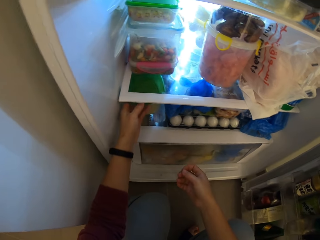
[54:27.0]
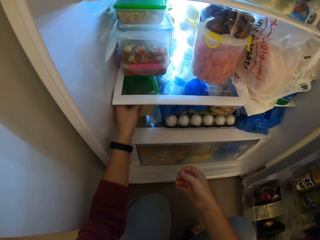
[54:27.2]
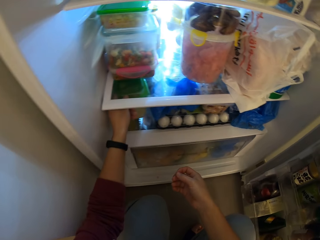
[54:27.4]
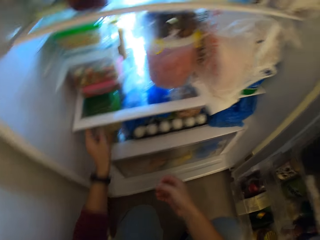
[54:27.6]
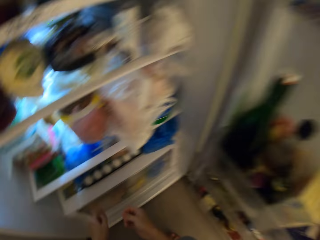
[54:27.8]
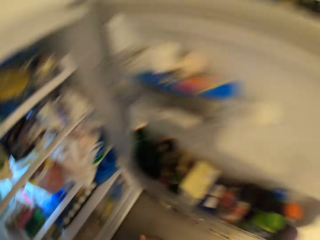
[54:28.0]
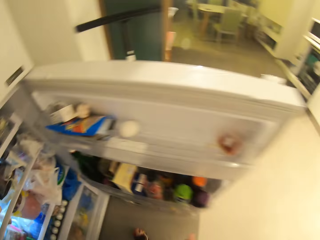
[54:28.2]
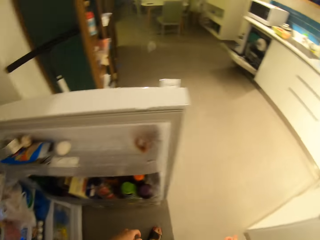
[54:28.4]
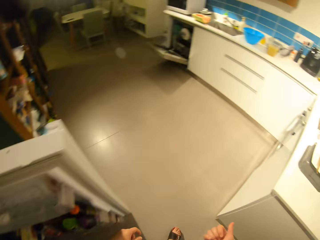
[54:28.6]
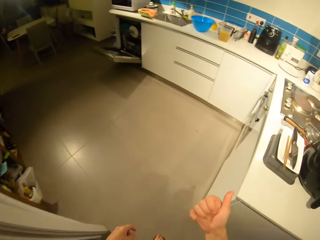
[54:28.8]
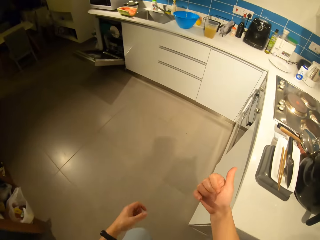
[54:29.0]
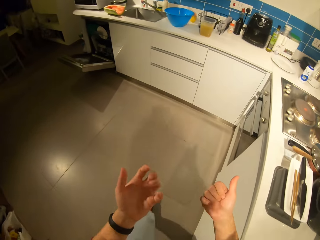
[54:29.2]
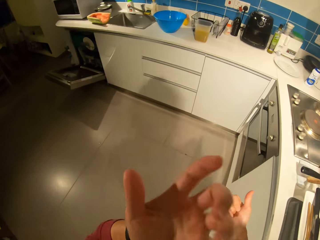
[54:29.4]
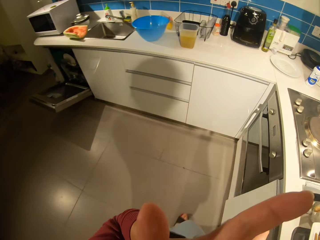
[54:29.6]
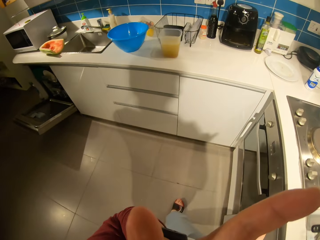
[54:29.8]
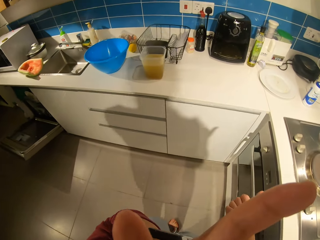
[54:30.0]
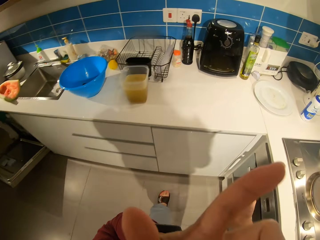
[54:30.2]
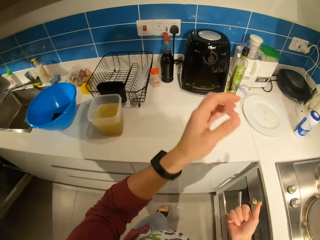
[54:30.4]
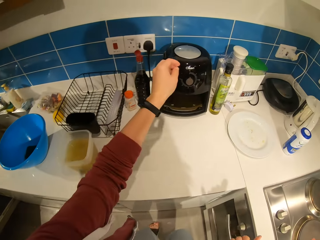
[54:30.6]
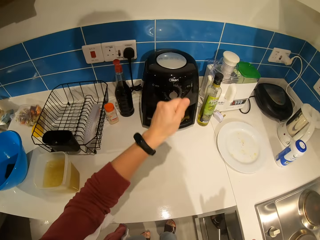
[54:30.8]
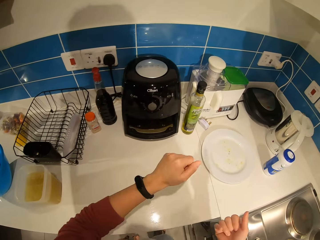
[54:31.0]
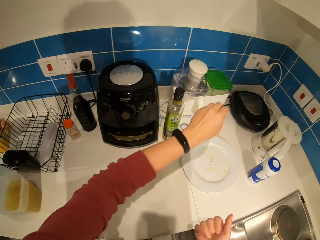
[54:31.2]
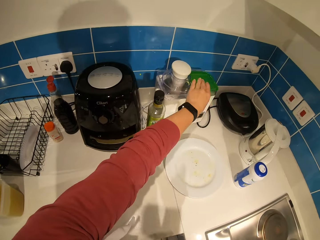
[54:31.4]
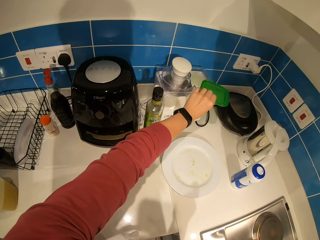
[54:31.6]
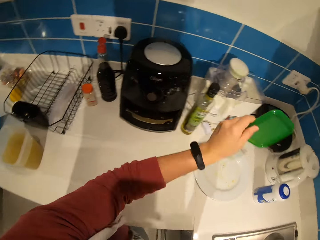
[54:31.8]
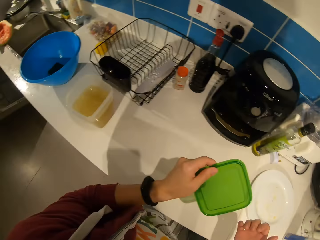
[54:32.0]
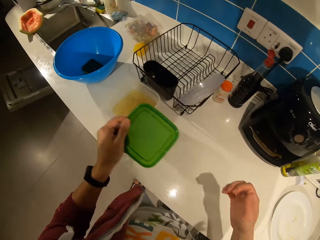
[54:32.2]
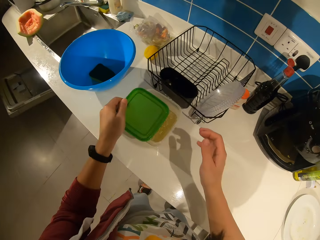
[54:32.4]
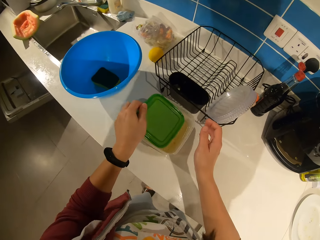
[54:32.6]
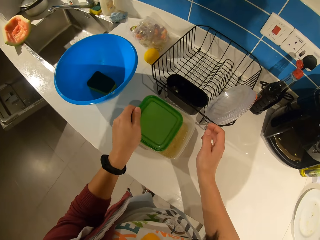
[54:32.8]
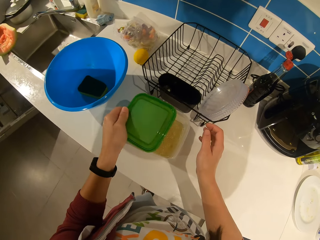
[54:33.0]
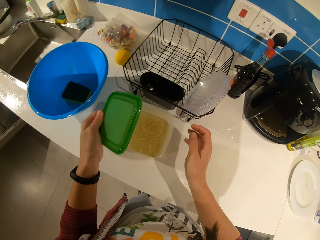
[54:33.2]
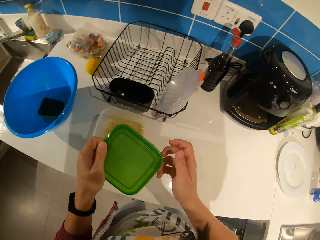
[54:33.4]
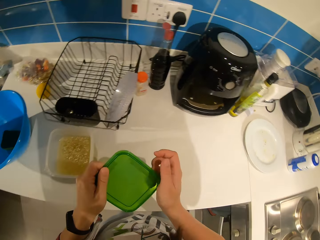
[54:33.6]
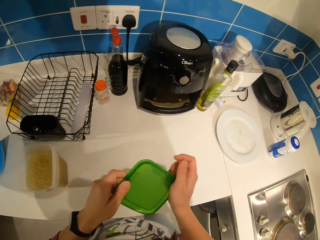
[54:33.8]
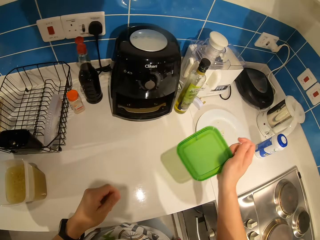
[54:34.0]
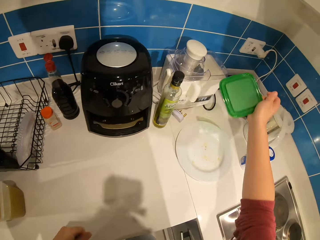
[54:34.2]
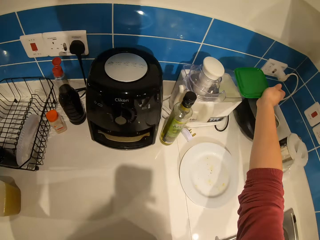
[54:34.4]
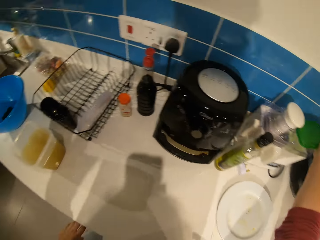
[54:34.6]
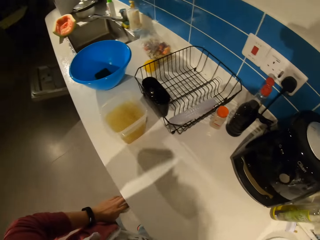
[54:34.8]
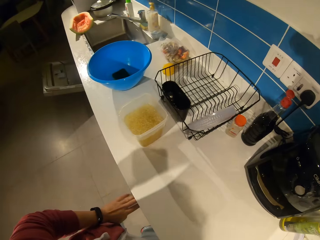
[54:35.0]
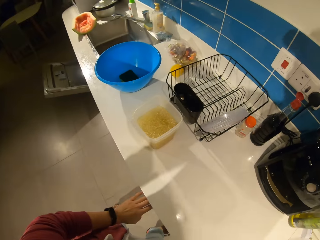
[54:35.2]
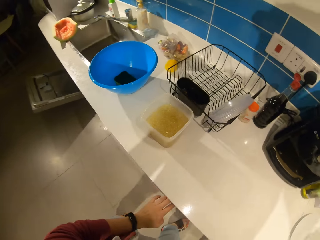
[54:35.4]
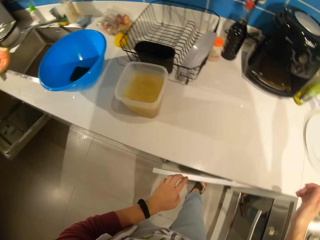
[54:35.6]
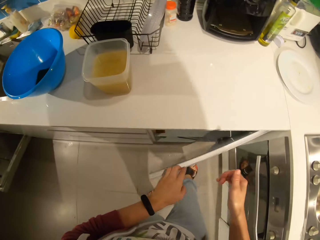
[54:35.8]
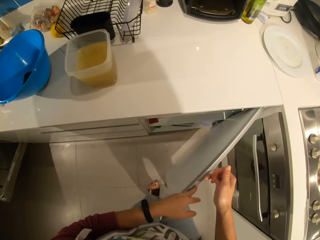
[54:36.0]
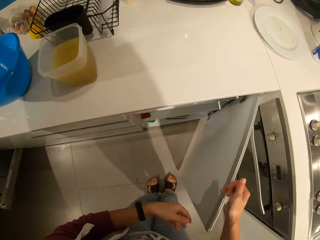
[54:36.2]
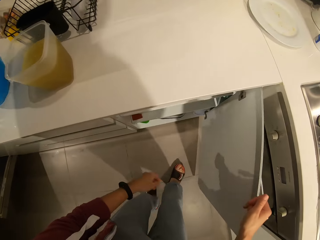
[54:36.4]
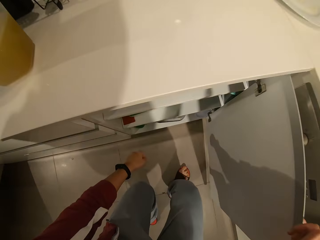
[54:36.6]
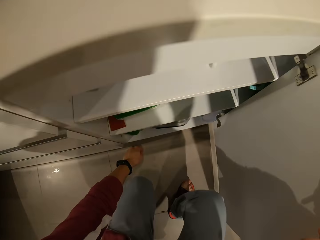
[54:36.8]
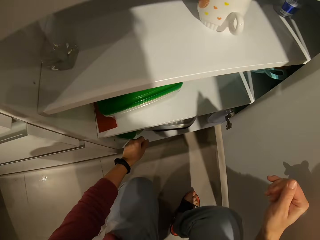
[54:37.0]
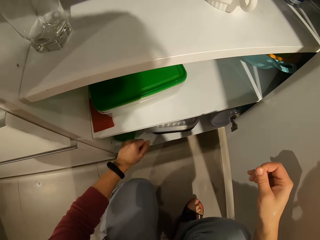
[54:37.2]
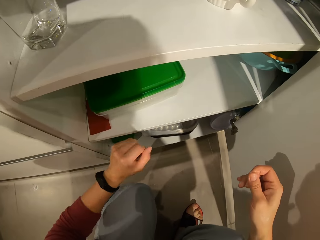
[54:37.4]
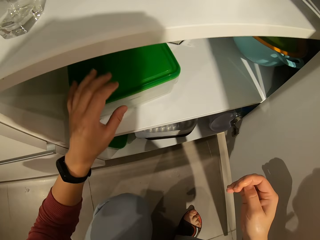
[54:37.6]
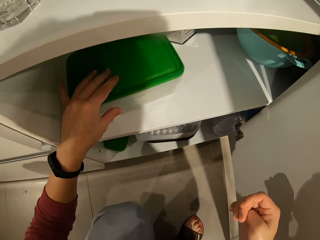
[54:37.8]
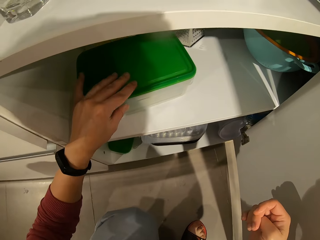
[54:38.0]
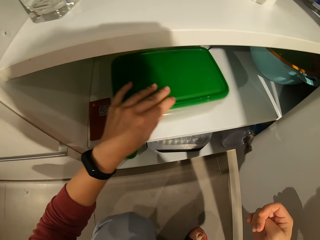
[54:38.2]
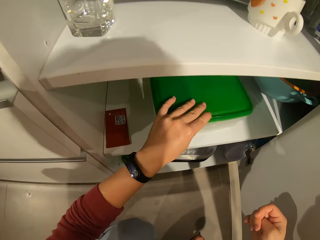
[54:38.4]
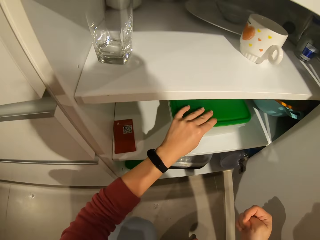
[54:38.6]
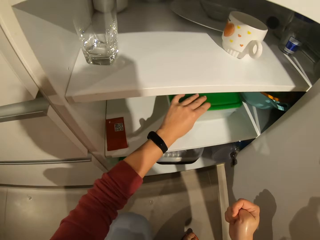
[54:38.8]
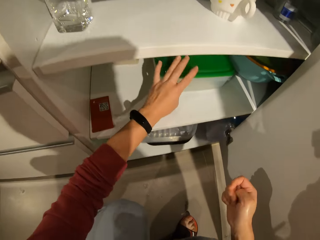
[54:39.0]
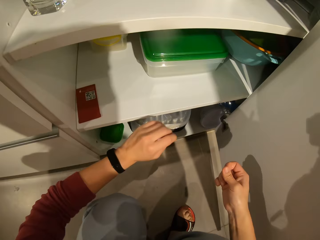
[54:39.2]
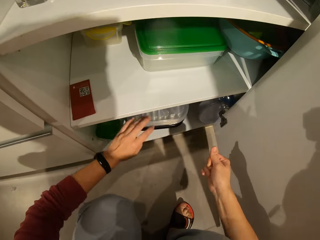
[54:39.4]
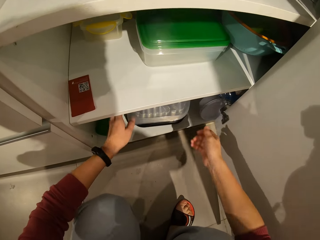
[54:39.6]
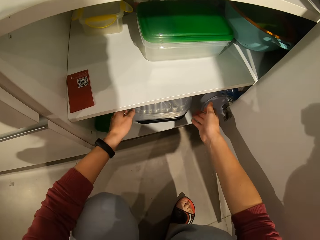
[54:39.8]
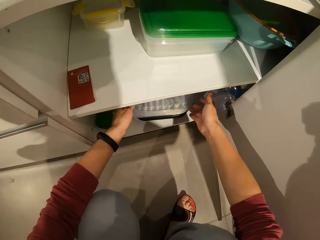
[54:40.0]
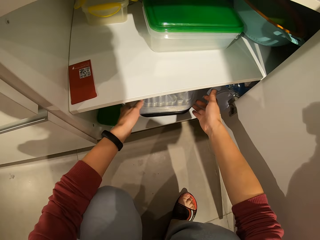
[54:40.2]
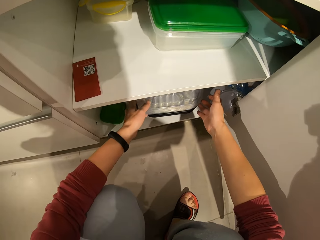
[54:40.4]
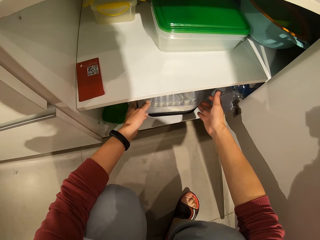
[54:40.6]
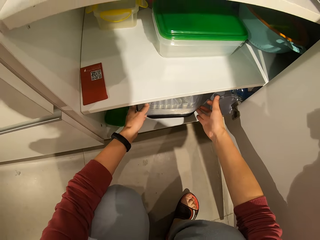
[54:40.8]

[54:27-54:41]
The camera wearer moves her hand forwards. She moves a plate from one part of the fridge to another. She places the container inside the fridge. She walks away from the fridge. She moves her hand forwards. She holds the lid with her hand and moves the lid towards her. She picks up the lid from the table top. She places the lid on top of the container on the kitchen counter. She lifts up the lid. She places the lid on her other hand. She moves her hand forwards. She returns the lid back to its original position on the table. She opens the kitchen cabinet. She squats towards the ground. She moves her hand towards the container, places her hand on the container and pushes the container with her hand. She moves her hand towards the bottom cabinet. She holds the containers with both her hands.

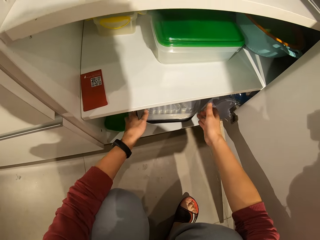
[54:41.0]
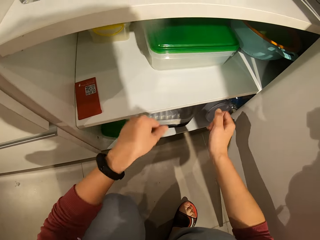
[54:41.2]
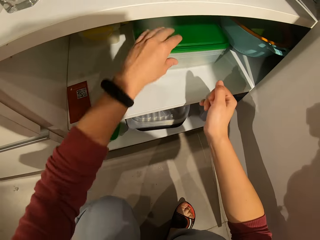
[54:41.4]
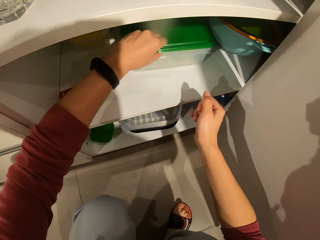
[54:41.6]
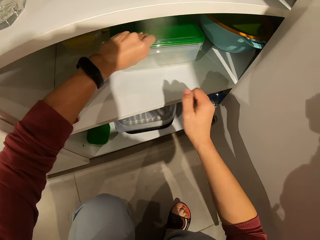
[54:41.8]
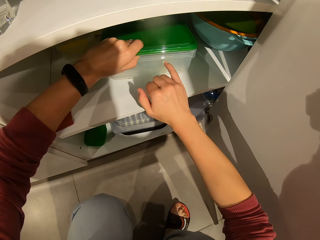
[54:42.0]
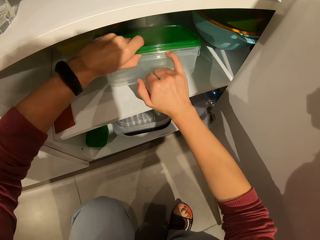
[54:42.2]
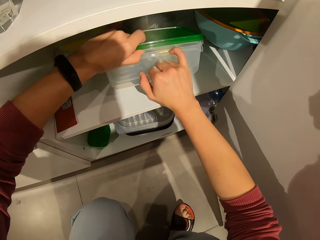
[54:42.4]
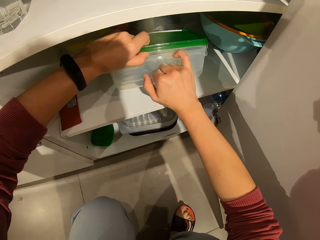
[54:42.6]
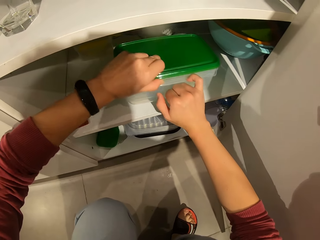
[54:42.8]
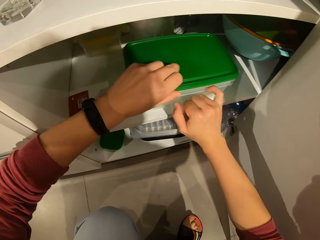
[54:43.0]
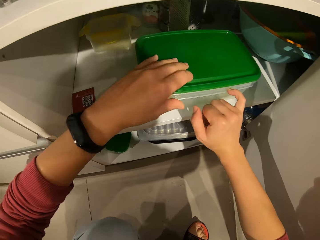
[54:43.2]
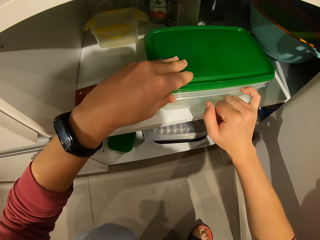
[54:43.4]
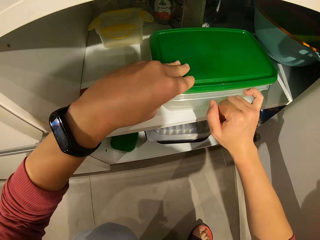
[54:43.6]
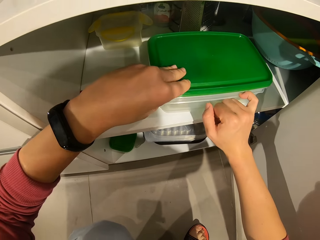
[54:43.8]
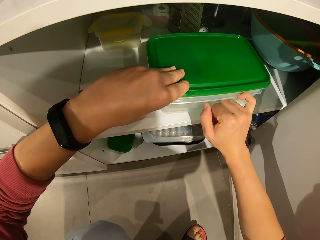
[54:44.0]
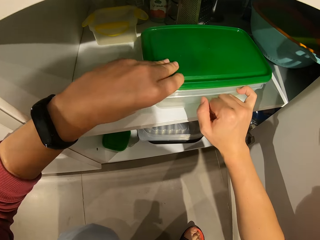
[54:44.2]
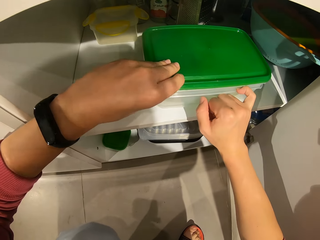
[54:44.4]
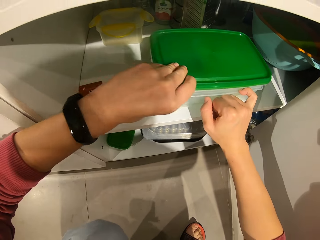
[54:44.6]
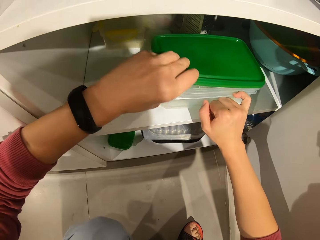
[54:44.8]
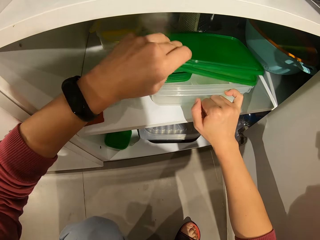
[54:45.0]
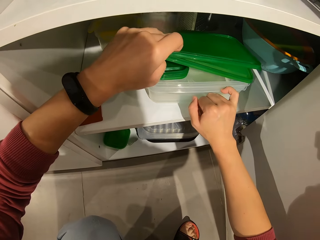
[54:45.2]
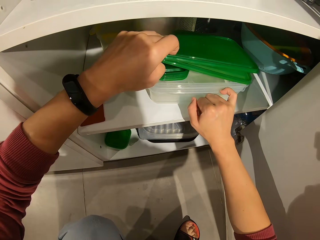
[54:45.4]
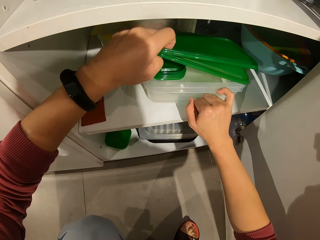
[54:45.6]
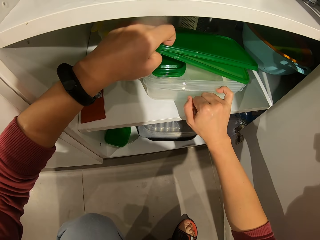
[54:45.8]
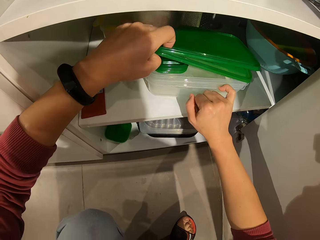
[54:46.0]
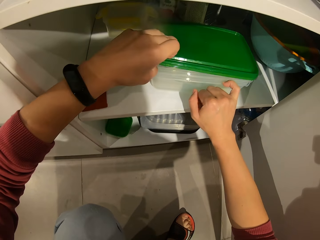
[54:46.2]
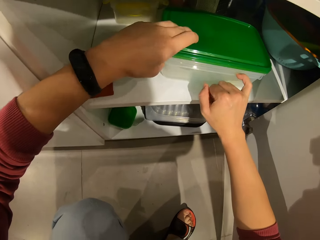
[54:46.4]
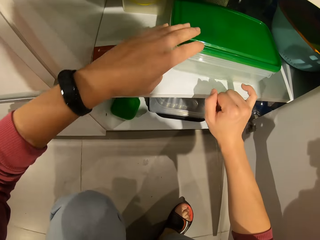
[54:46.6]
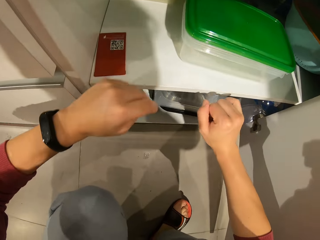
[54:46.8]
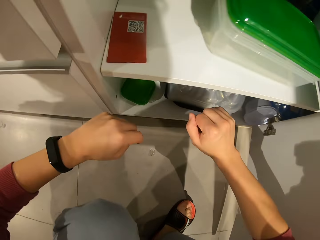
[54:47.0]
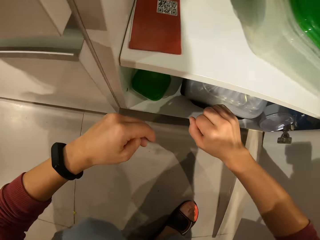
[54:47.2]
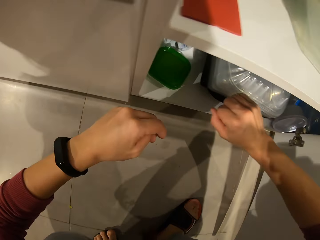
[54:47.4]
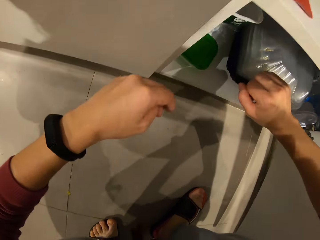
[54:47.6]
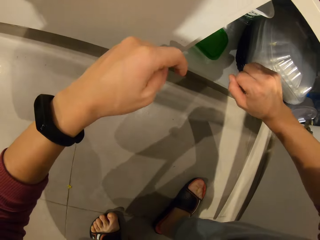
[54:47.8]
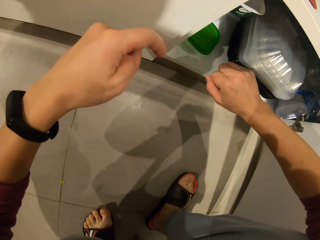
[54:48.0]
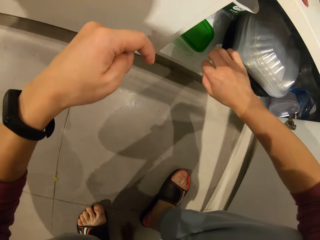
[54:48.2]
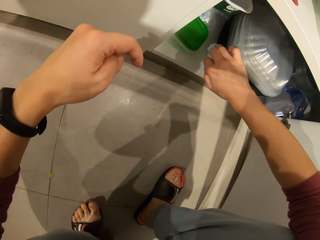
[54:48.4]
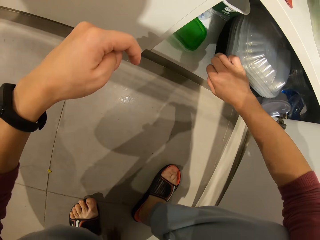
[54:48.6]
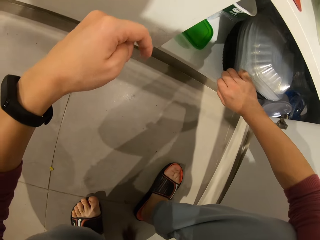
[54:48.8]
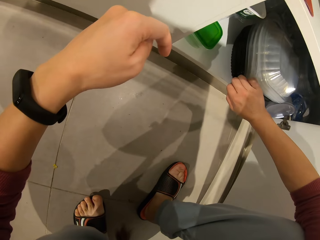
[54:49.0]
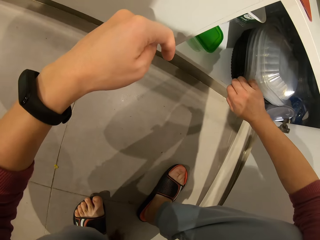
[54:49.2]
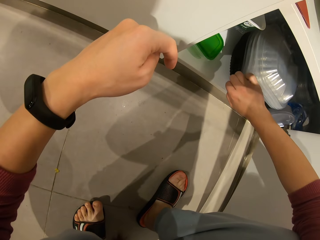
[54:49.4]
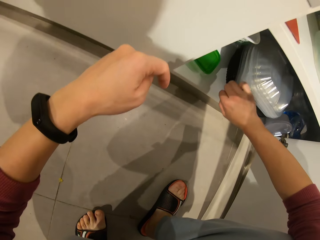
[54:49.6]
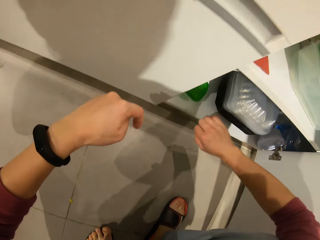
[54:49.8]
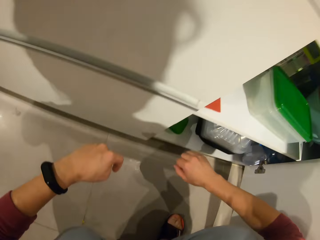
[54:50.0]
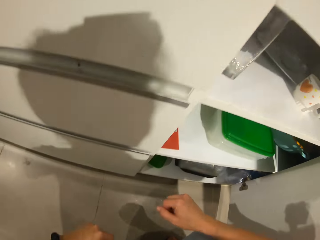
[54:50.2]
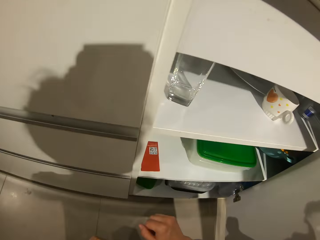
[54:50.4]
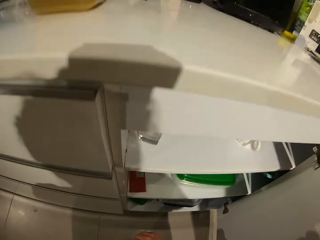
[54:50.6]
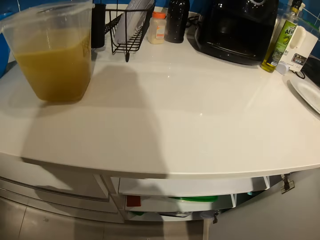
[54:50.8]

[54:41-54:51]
The camera wearer moves the containers with her hands. She moves her hand towards the top cabinet. She places her hand on the lid of the container. She moves the containers towards her. She places her hand on the containers. She pulls on the lid with her hand. She searches the cupboard for an item. She moves her hand towards the bottom cabinet. She holds the containers with her hand and pushes the containers backwards. She stands up.
